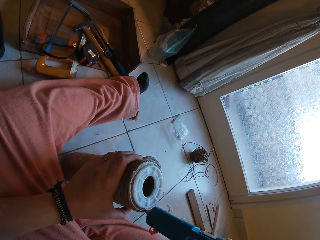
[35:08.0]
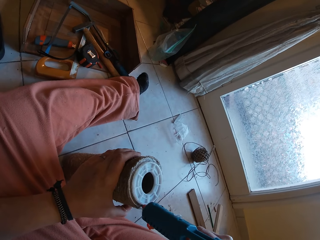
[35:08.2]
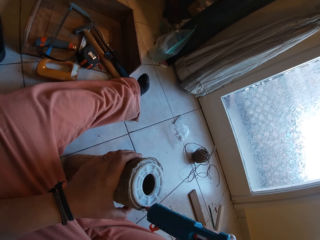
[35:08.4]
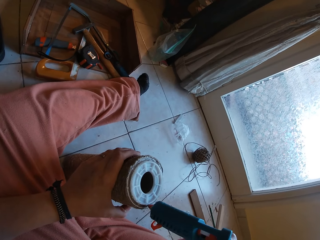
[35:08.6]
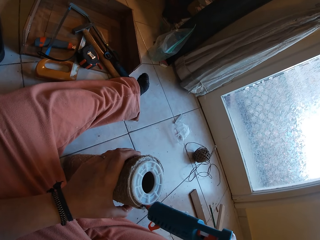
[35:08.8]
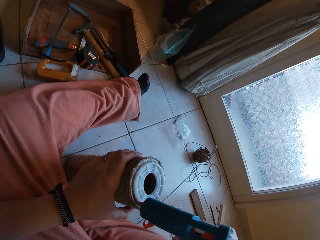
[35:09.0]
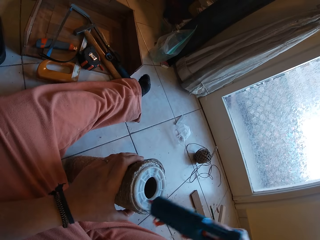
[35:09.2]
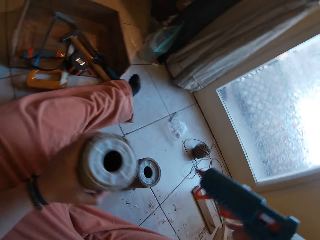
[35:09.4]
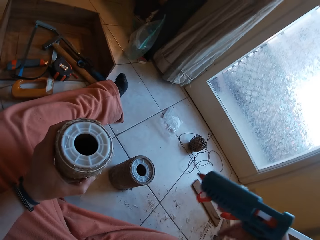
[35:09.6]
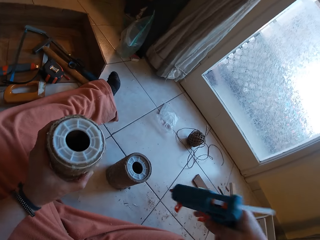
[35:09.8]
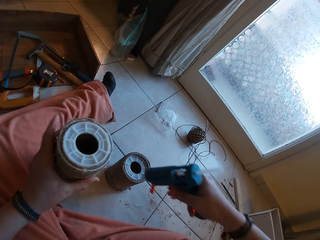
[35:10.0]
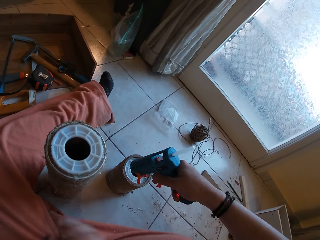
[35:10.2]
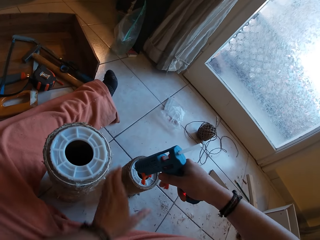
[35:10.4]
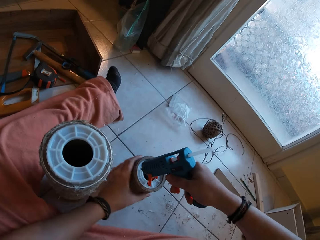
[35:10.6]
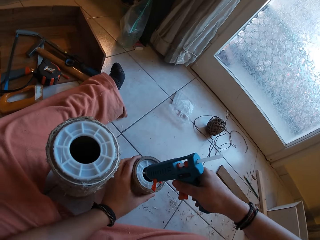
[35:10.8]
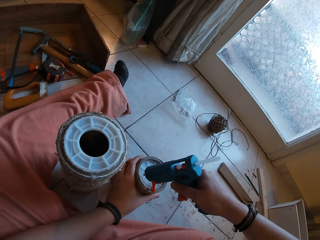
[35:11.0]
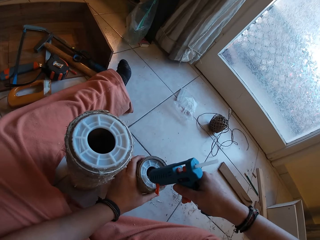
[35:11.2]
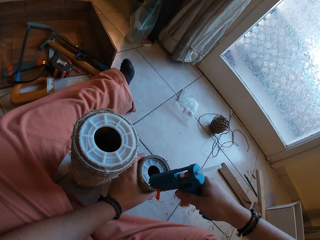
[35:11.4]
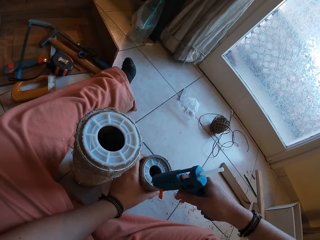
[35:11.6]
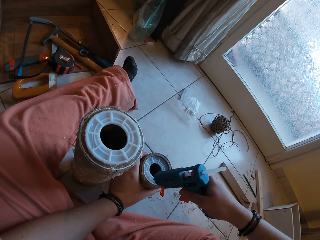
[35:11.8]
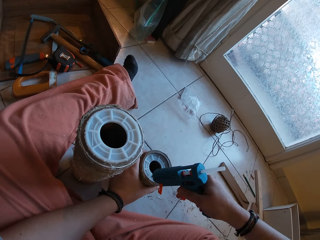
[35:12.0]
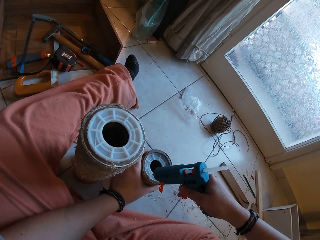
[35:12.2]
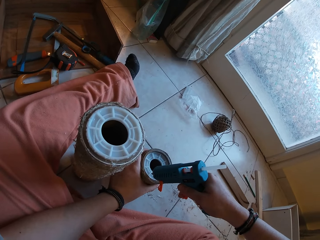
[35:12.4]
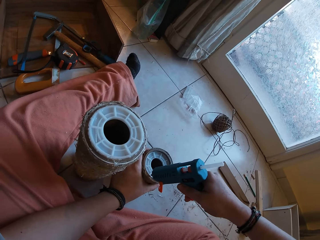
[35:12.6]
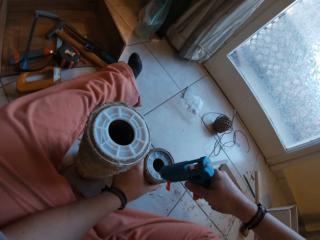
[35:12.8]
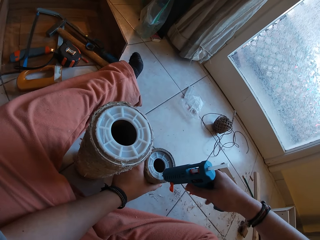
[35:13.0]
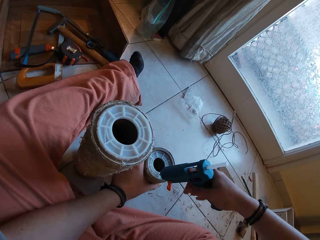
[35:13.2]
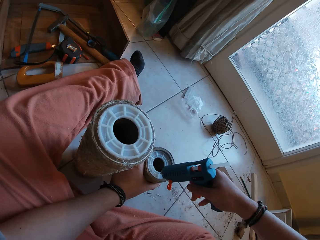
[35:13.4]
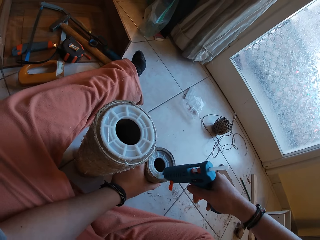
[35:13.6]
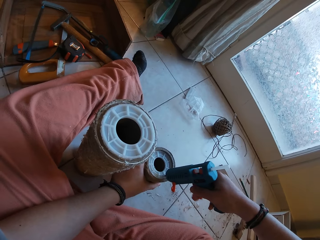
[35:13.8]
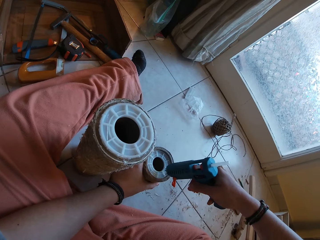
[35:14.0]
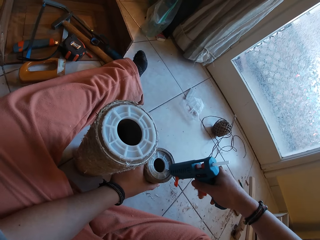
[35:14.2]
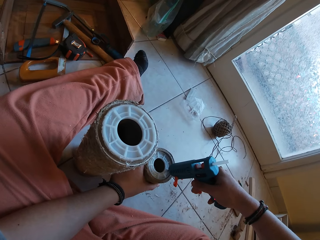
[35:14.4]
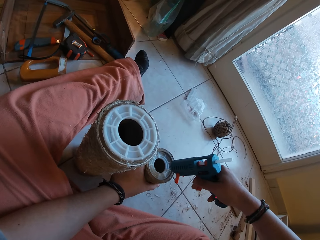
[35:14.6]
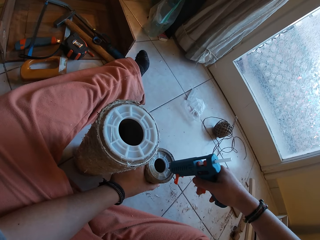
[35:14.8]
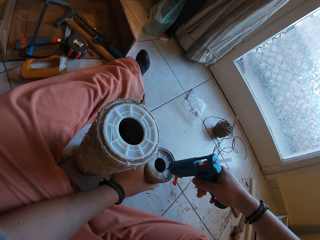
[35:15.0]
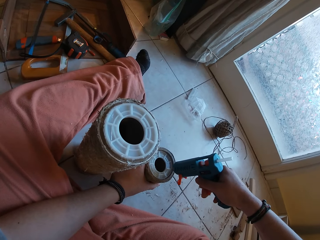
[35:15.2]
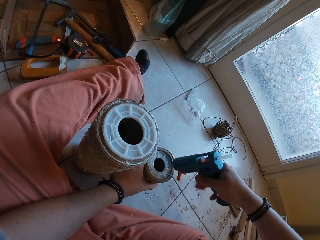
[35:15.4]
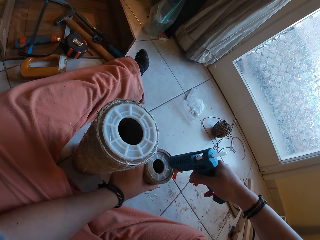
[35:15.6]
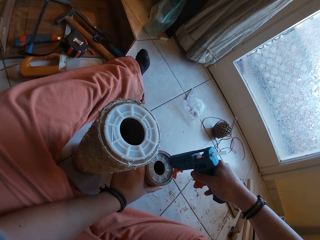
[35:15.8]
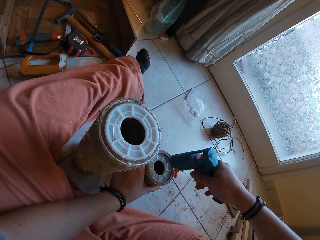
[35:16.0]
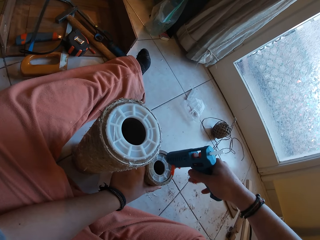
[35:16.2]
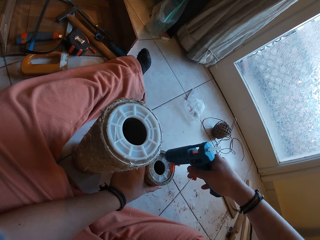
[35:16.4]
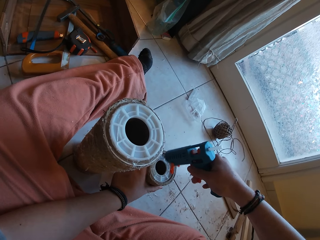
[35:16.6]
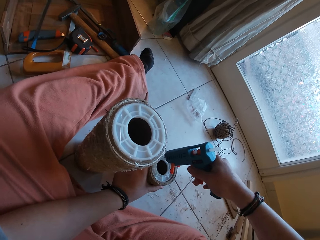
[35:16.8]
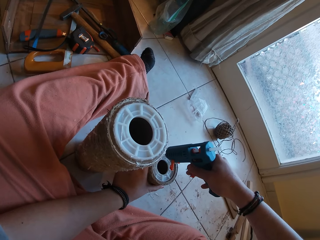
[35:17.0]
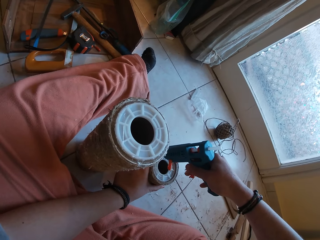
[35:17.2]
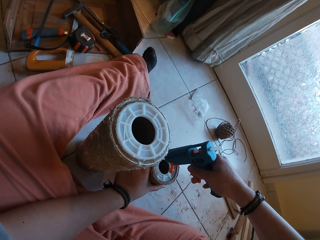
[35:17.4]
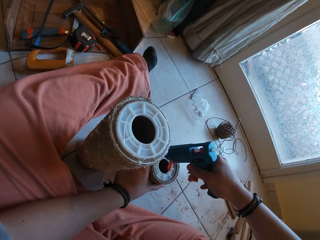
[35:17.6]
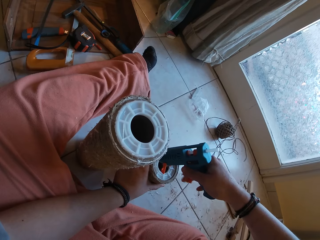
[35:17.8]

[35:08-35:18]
The camera wearer drops the thread cone. They apply glue around the plastic on the rolled hemp rope with the glue gun.

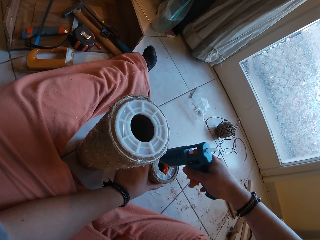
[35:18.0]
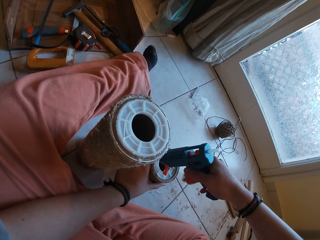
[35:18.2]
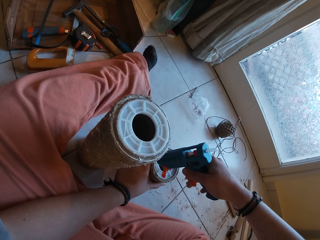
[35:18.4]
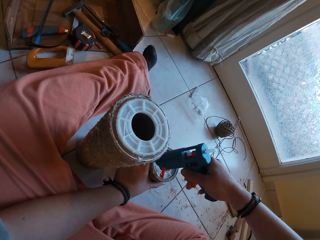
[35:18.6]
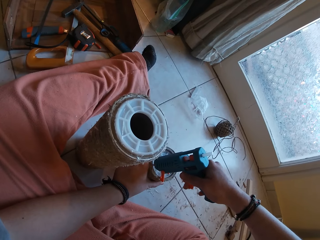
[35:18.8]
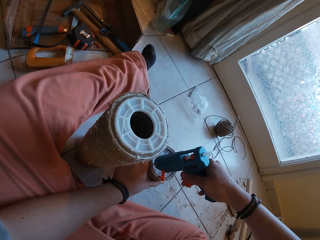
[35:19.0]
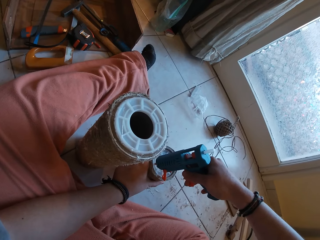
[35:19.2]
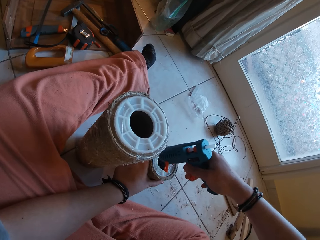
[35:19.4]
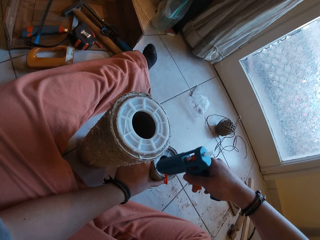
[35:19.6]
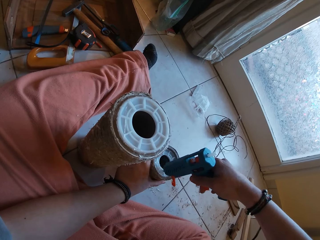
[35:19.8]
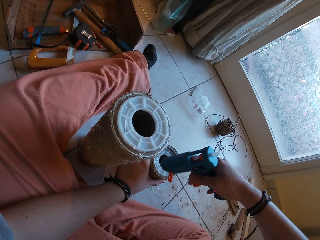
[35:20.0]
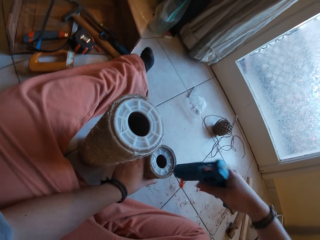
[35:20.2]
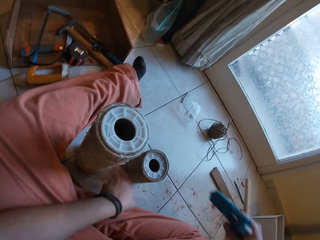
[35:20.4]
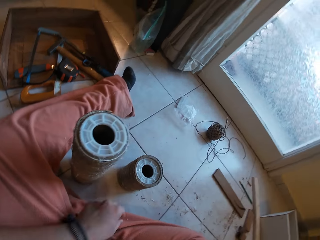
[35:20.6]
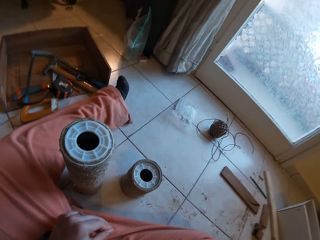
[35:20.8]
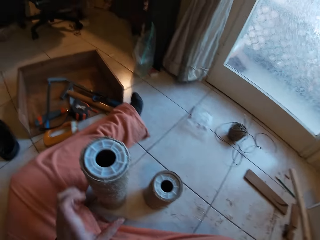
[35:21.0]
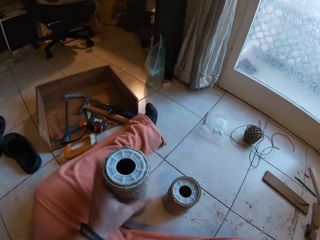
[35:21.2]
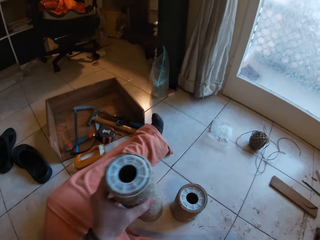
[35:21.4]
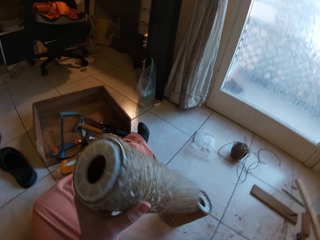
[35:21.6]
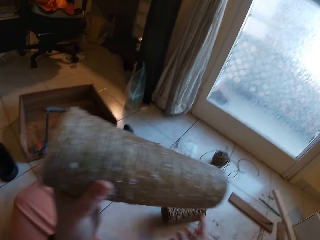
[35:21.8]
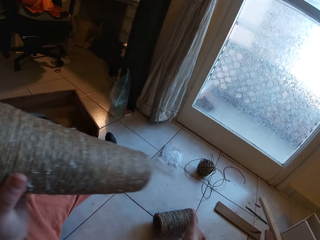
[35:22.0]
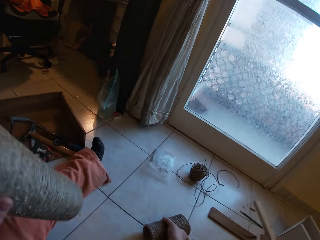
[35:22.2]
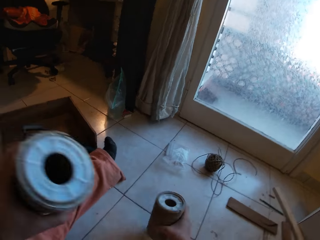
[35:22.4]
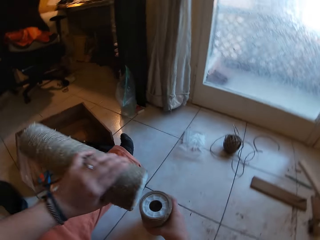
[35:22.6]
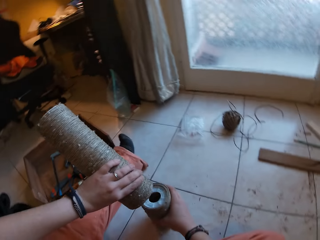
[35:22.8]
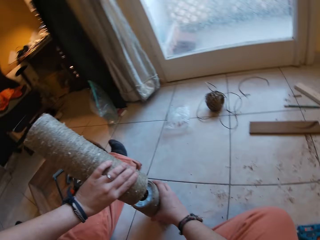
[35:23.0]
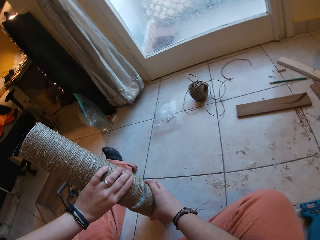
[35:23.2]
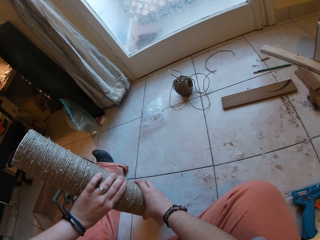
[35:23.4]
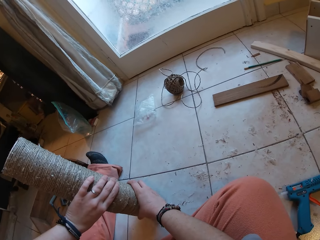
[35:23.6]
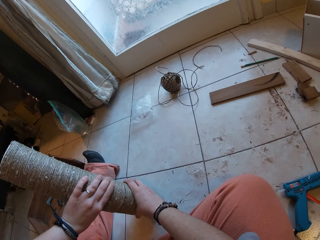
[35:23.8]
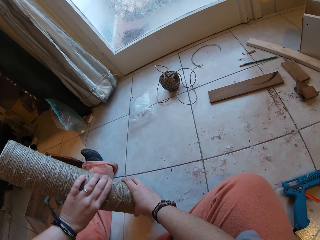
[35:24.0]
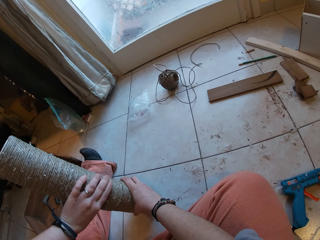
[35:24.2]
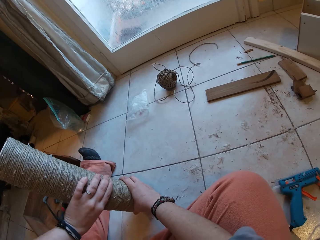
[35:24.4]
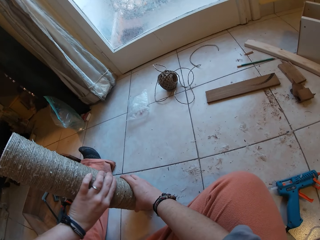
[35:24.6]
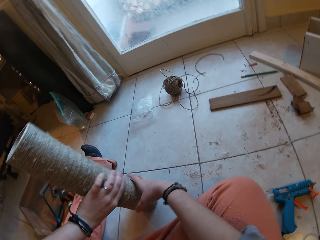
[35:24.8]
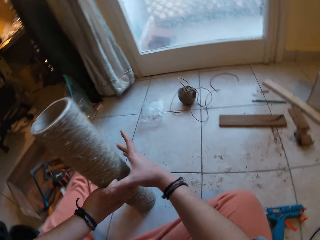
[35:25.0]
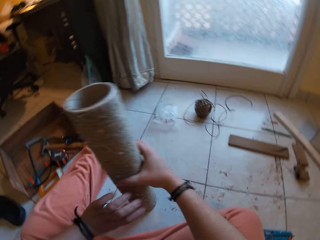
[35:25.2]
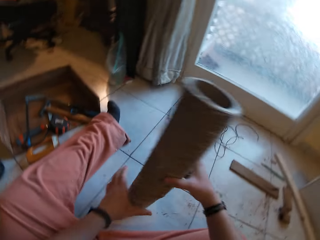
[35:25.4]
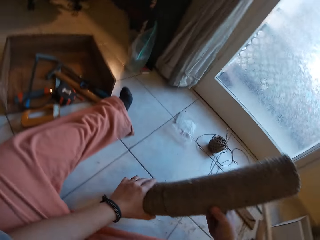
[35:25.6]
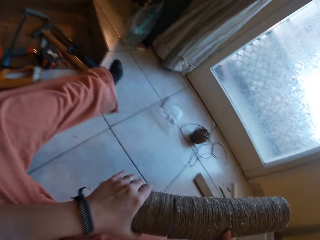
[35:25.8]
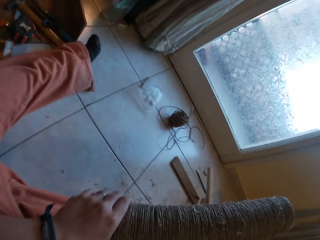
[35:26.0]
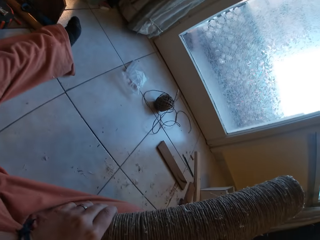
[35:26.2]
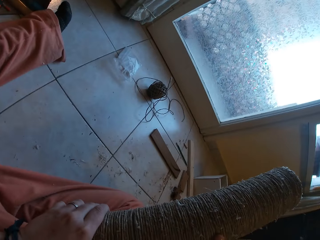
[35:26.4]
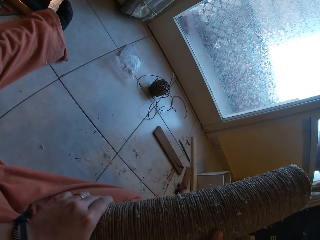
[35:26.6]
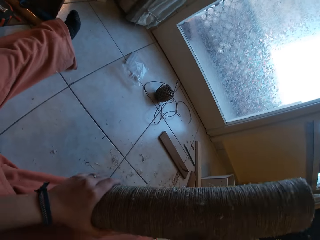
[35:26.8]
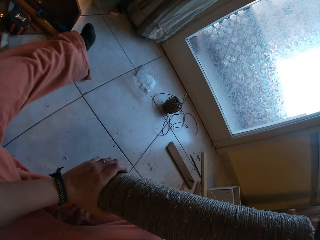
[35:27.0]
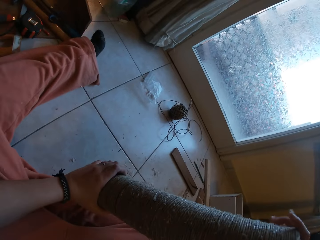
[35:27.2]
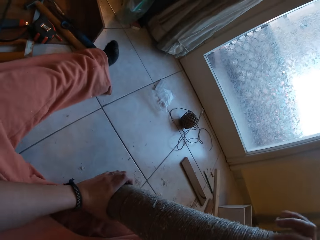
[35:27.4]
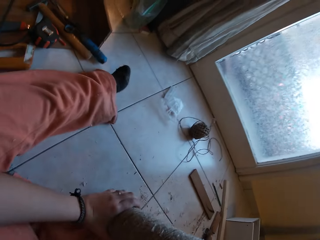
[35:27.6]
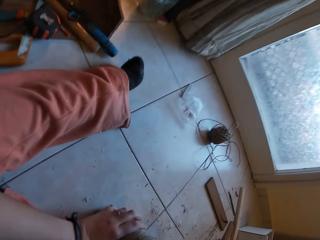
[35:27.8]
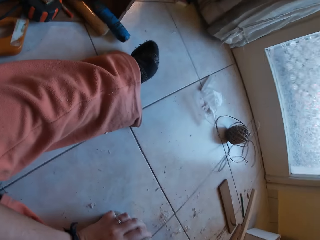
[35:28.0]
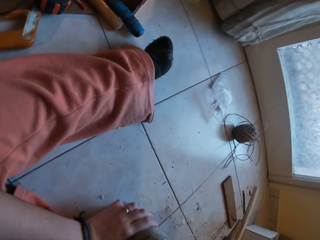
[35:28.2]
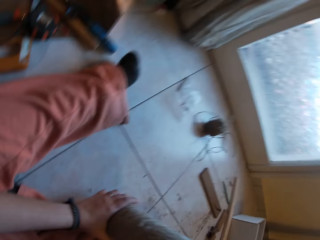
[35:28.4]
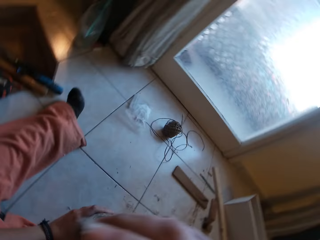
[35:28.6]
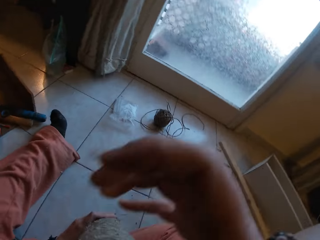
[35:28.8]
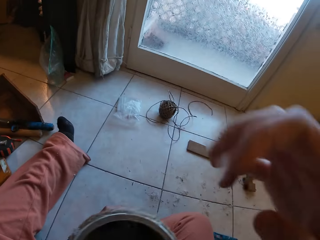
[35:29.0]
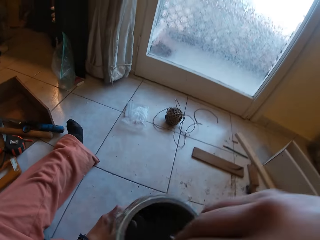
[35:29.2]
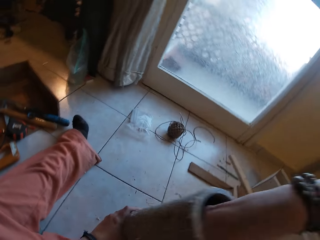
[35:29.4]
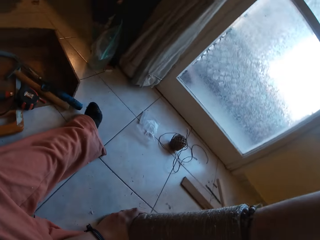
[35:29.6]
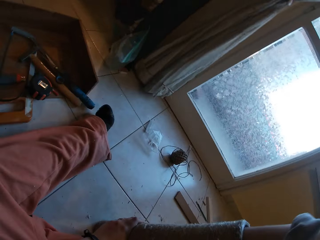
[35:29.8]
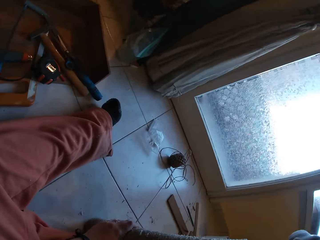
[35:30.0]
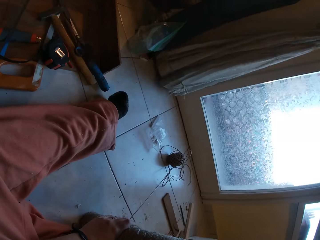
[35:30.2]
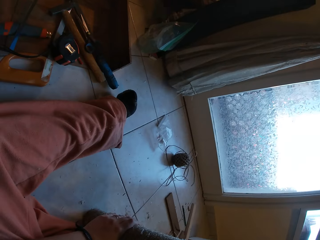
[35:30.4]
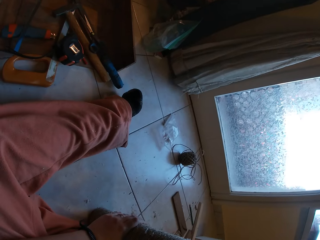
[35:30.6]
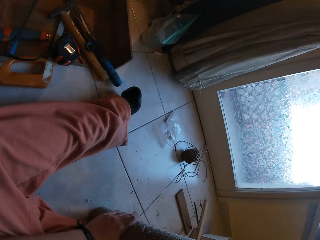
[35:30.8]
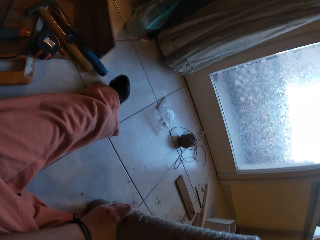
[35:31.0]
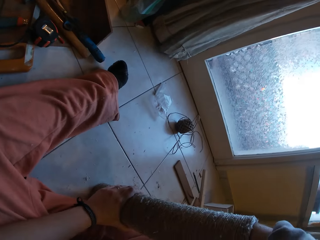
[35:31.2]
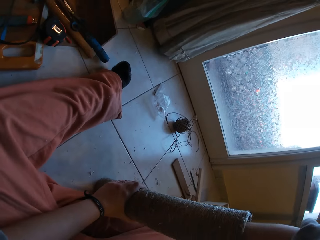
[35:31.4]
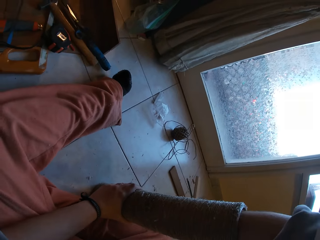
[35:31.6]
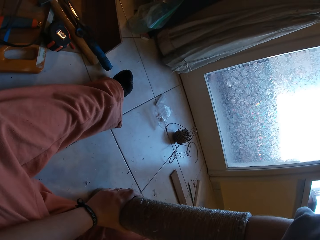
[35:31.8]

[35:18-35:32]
The camera wearer drops the glue gun on the floor. He picks up the thread cone. He joins the rolled hemp ropes together with both his hands. He puts his hand in the thread cone.
